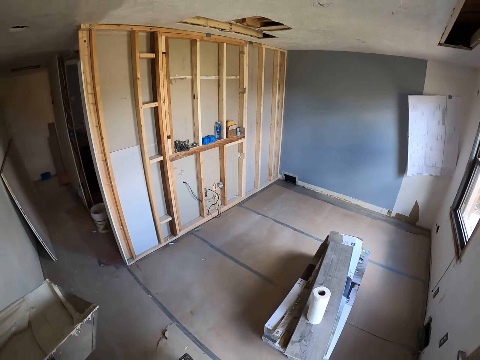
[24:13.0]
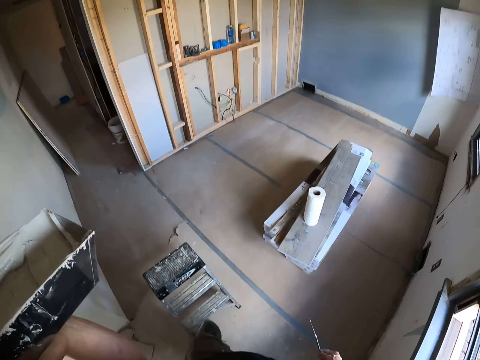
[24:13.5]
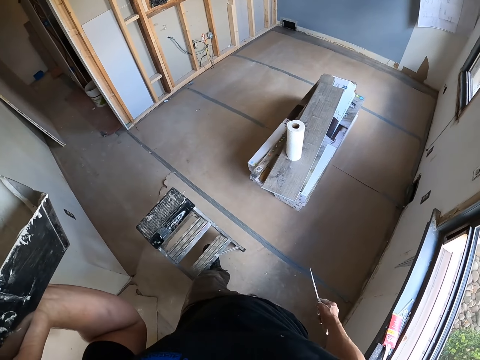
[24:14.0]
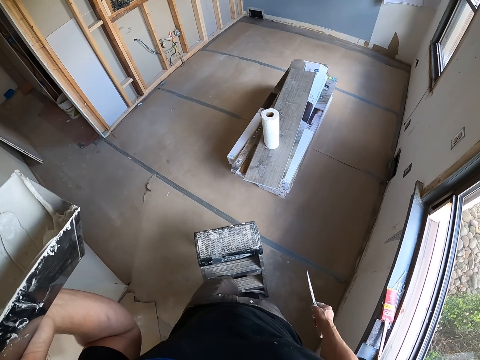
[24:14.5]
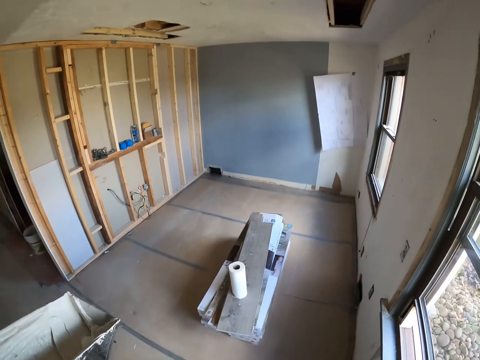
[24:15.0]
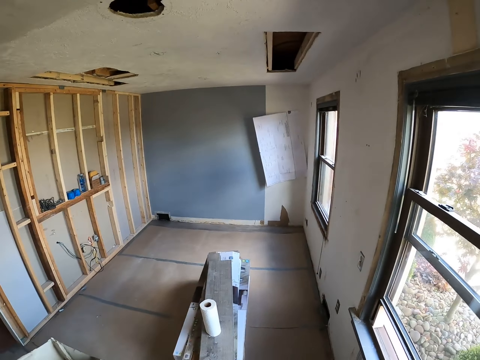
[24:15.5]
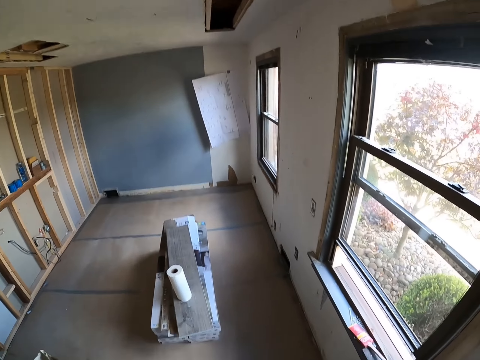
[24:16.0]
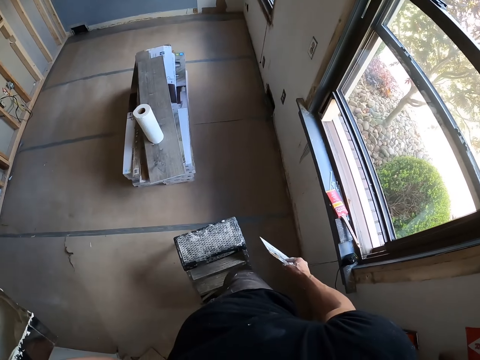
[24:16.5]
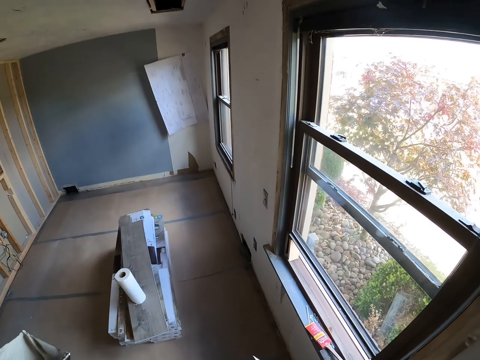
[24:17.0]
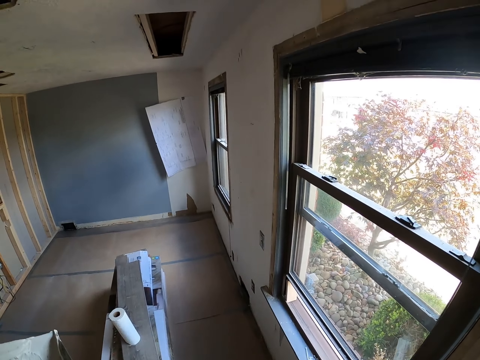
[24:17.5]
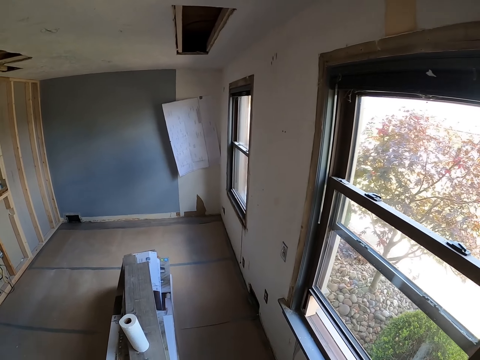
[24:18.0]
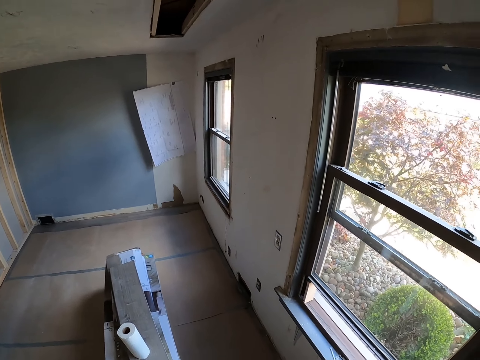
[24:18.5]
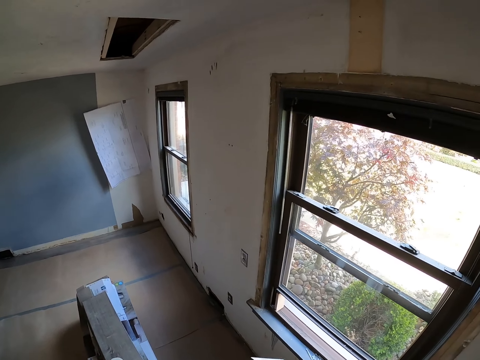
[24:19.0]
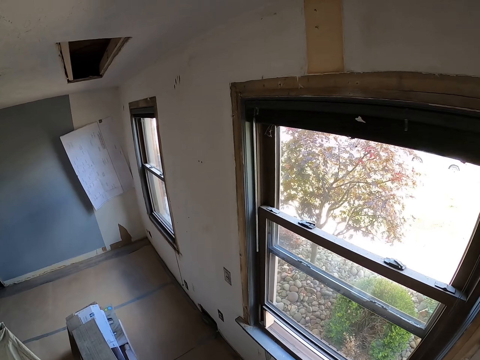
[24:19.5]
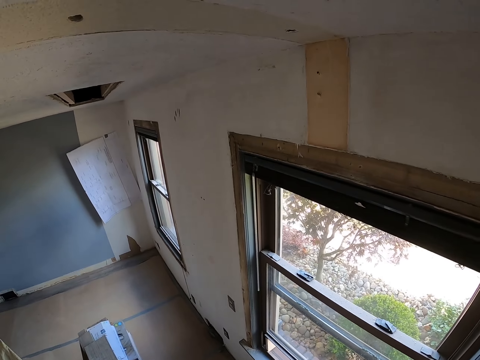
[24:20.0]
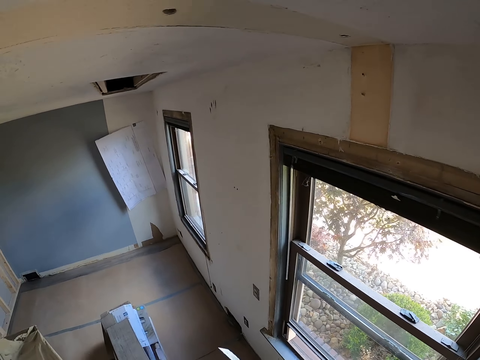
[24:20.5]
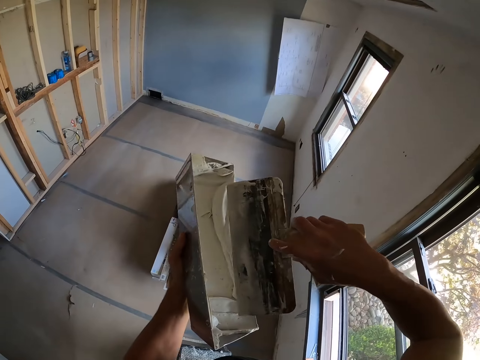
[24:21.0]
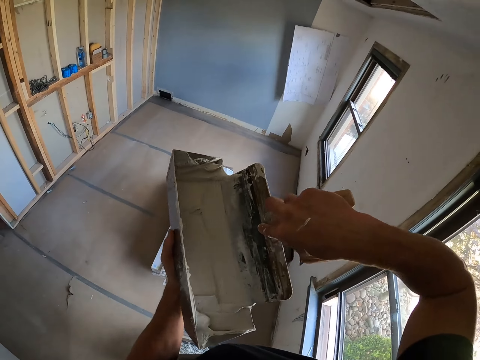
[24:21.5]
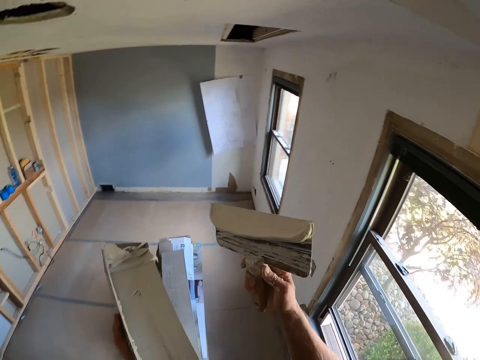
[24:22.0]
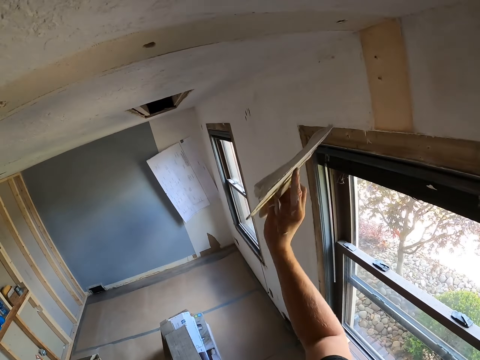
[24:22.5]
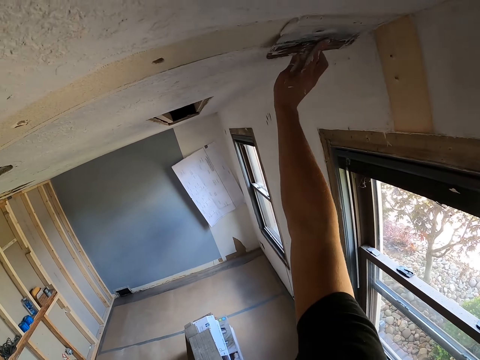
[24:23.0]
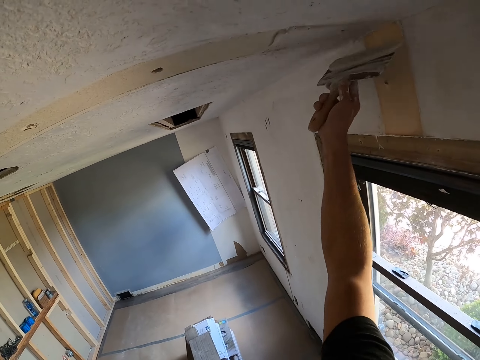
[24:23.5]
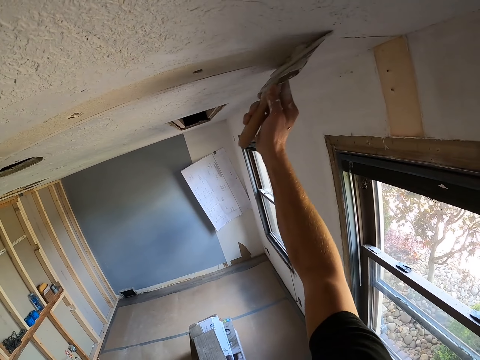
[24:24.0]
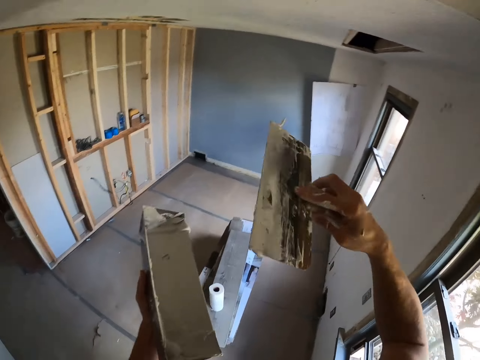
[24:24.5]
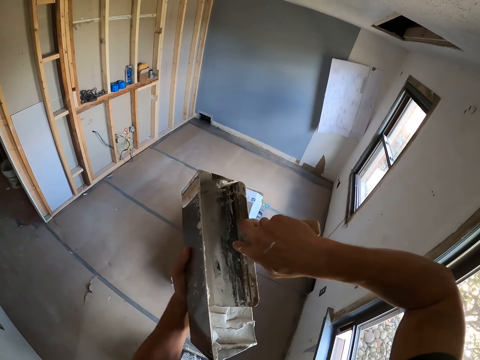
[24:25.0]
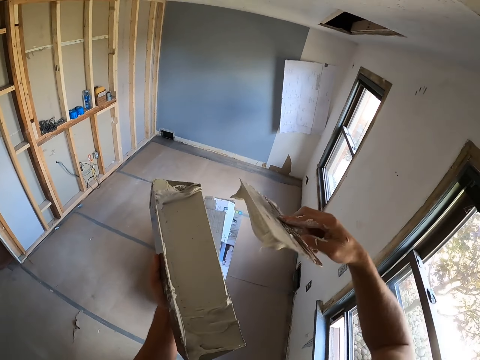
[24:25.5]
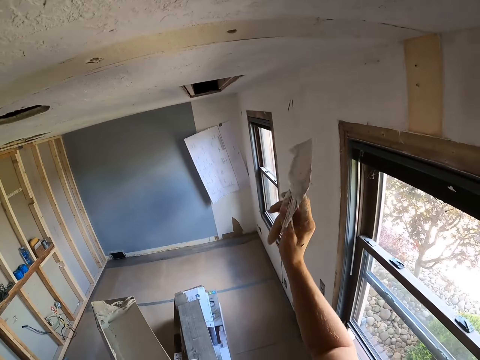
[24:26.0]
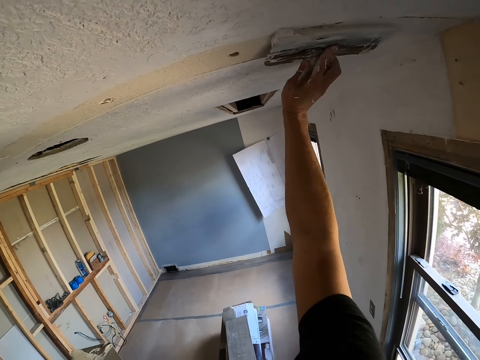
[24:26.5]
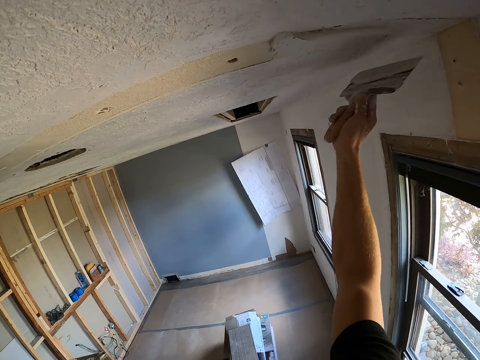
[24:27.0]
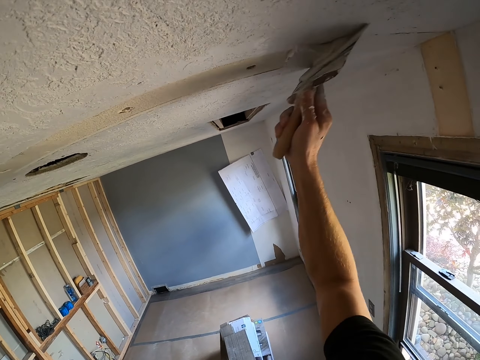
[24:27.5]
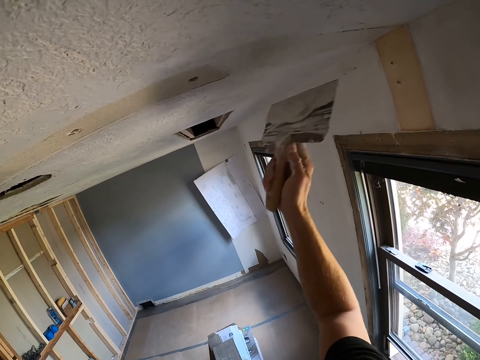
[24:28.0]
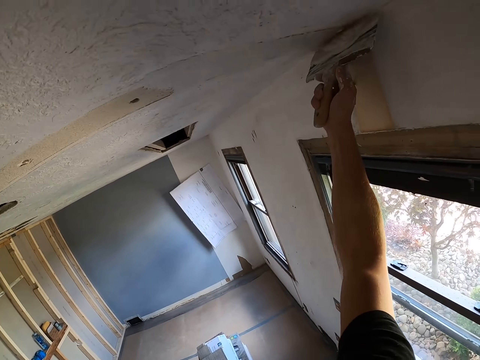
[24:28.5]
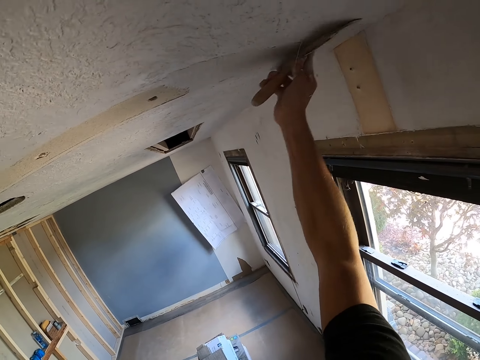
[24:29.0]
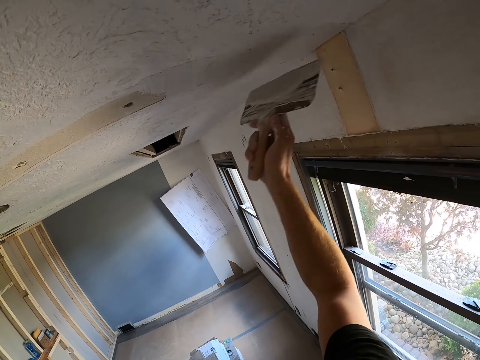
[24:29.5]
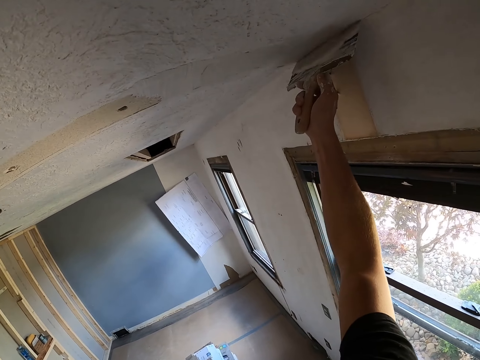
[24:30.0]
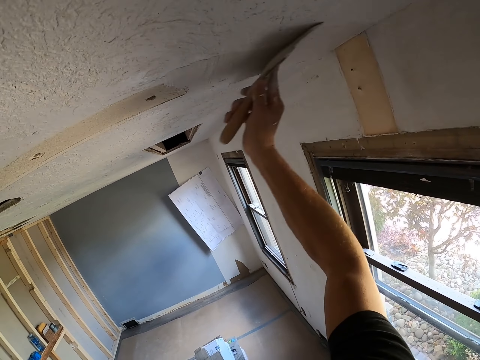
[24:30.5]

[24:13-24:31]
The camera wearer drags the stool on the floor. They look around. They dip the brush in paint. They scoop filler. They apply the filler on the wall. They paint the ceiling. They scoop the filler. They dip the brush in the paint. They apply the filler on the wall. They paint the ceiling.

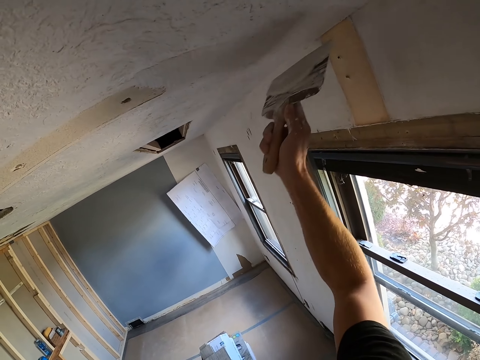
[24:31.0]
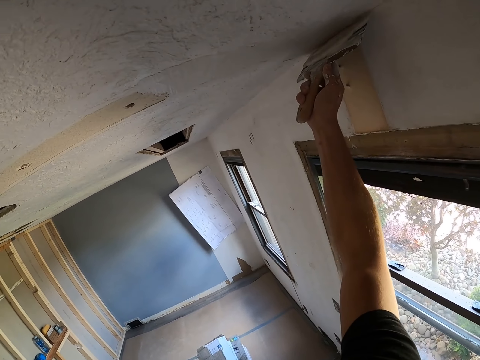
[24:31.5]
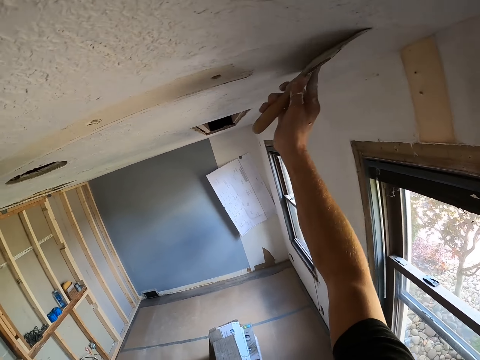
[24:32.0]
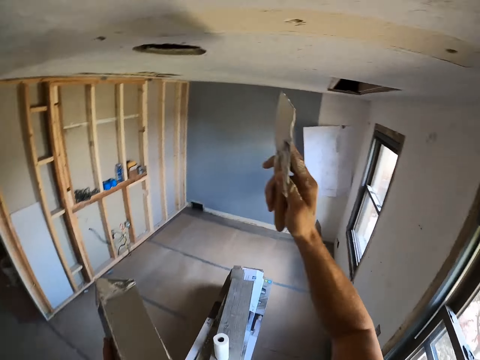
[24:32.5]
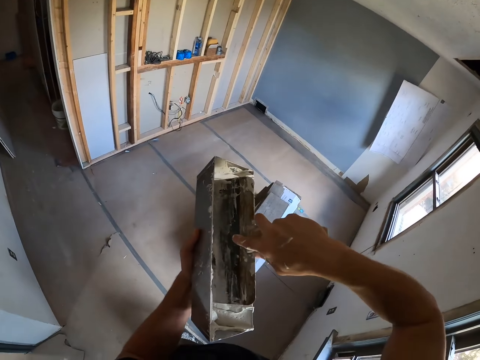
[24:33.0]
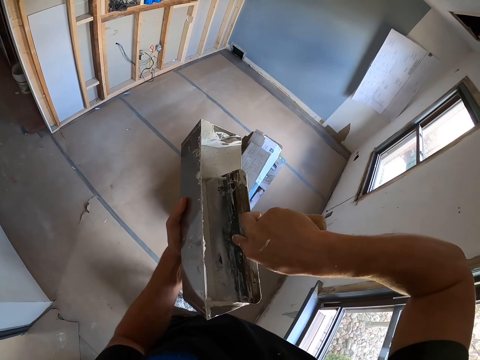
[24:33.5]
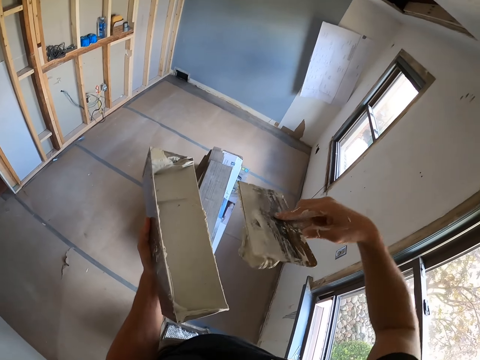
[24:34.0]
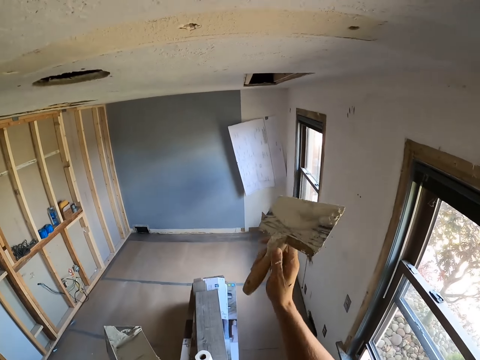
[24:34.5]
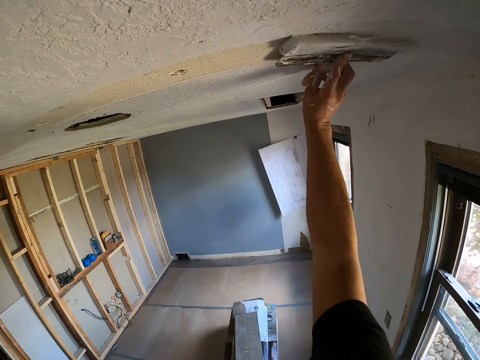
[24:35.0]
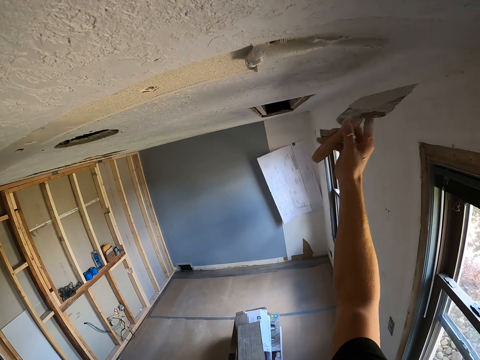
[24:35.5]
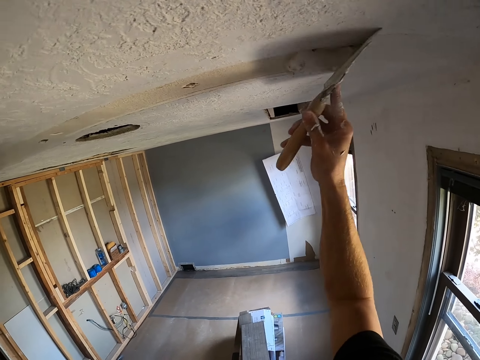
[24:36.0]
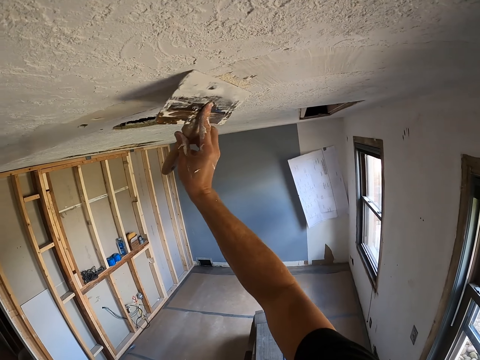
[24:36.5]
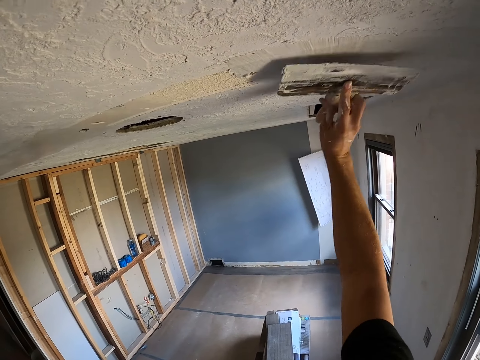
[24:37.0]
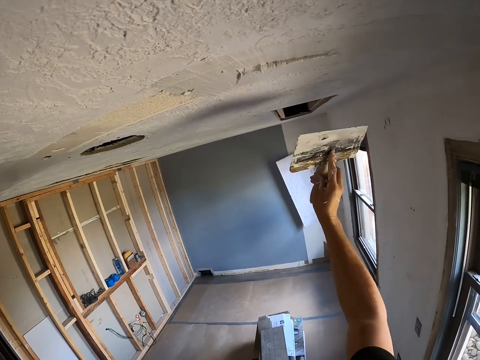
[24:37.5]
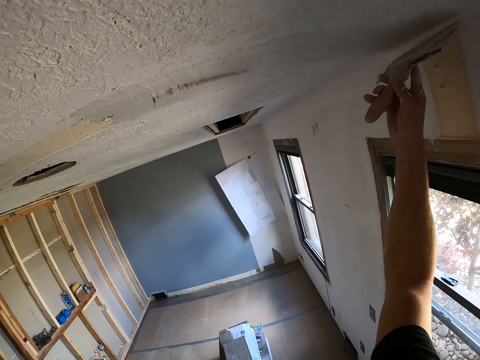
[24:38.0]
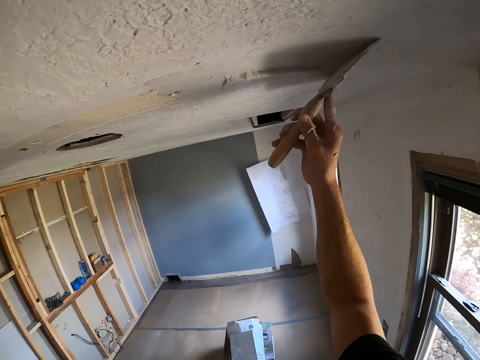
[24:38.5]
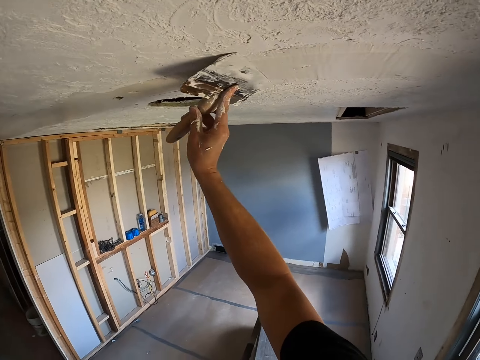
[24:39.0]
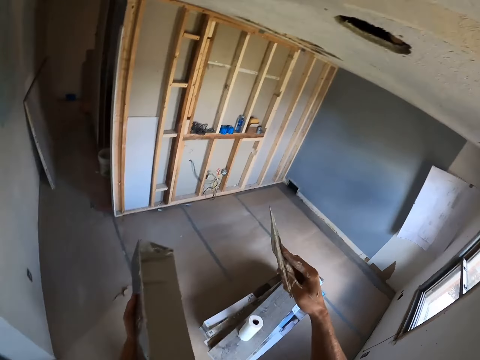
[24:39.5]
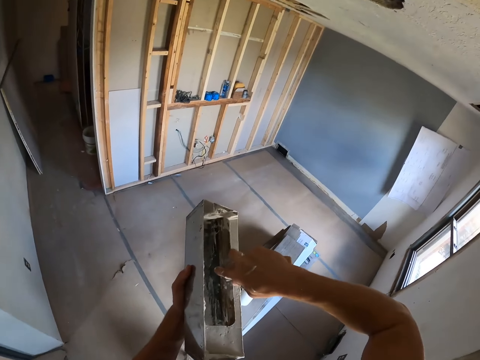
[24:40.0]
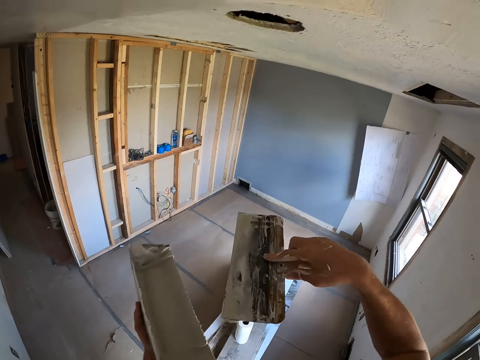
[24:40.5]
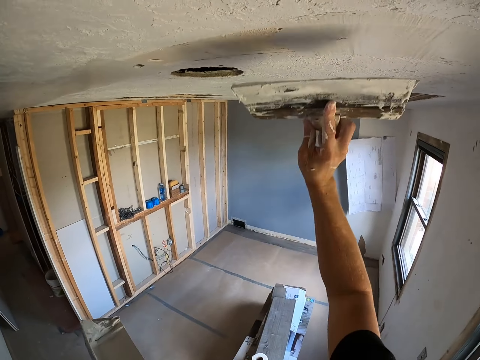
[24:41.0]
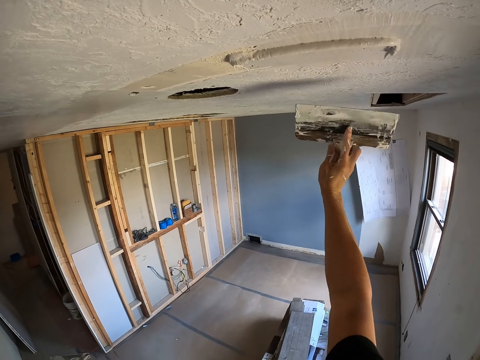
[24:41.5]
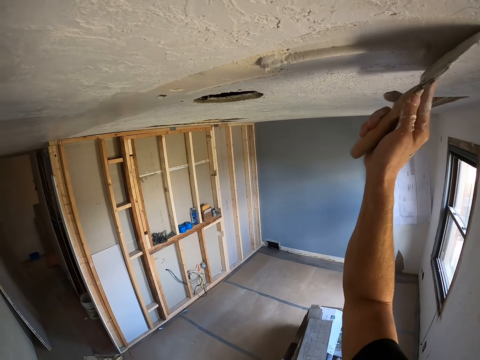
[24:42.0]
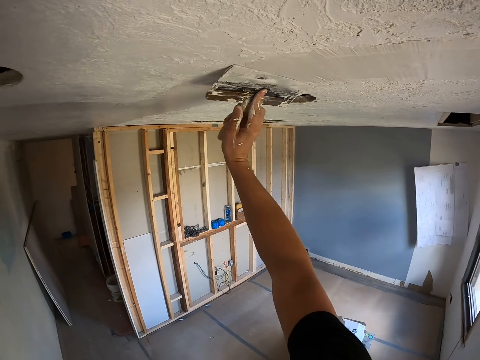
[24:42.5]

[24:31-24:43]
The camera wearer scoops filler. They dip the brush in paint. They apply the filler on the wall. They paint the ceiling. They scoop the filler. They dip the brush in the paint. They apply the filler on the wall. They paint the ceiling.
